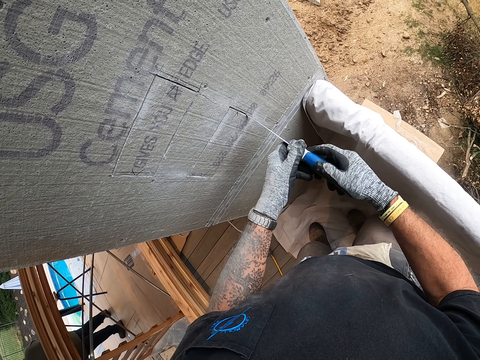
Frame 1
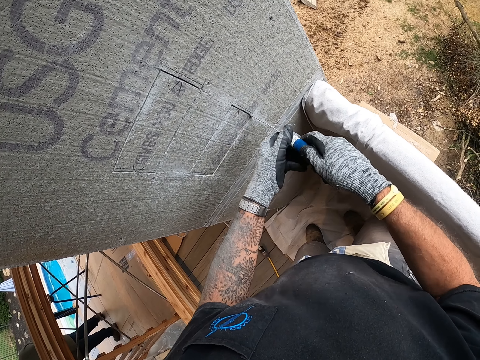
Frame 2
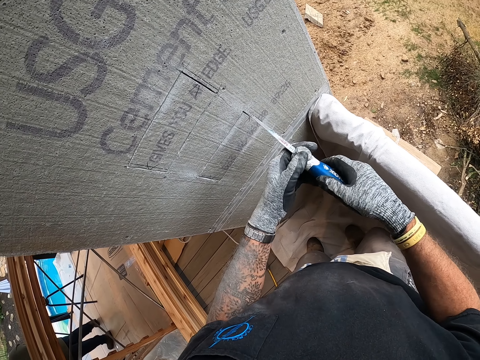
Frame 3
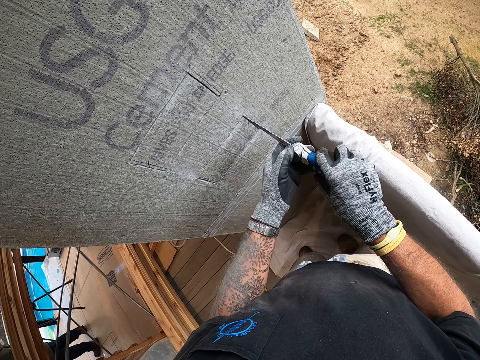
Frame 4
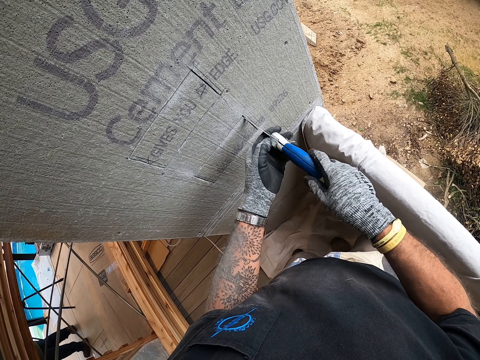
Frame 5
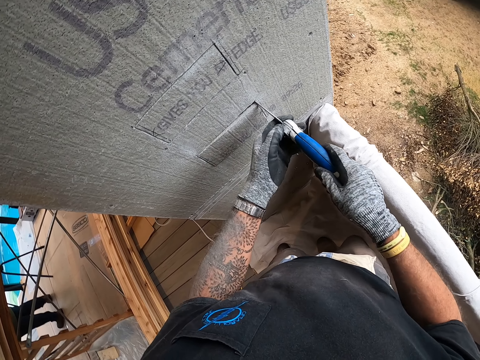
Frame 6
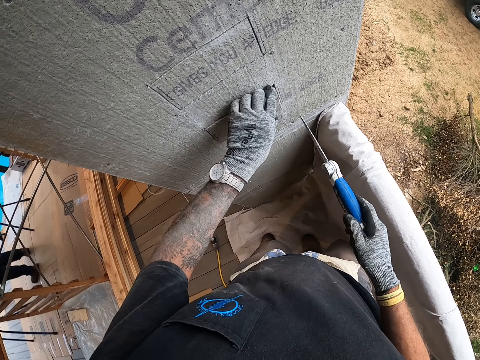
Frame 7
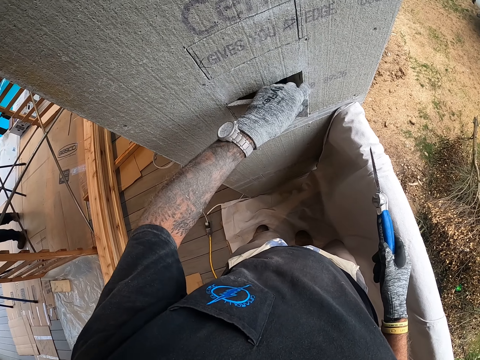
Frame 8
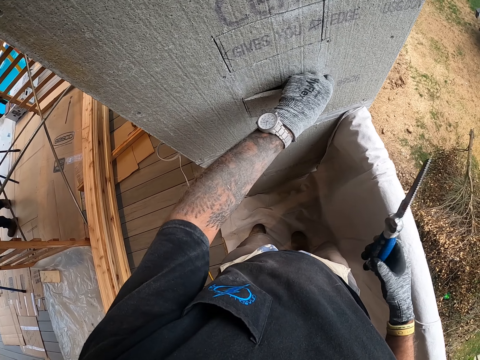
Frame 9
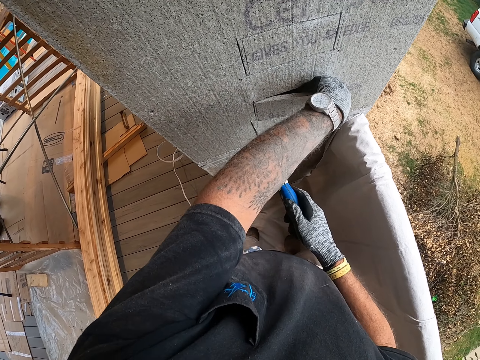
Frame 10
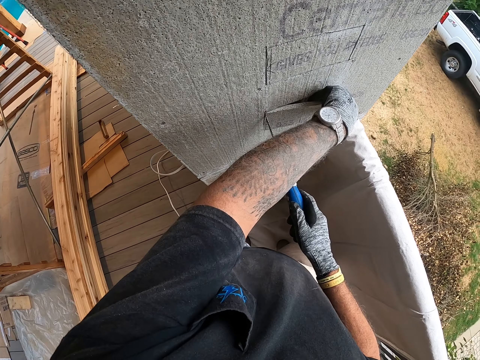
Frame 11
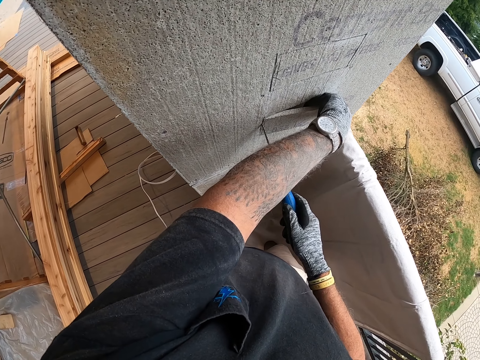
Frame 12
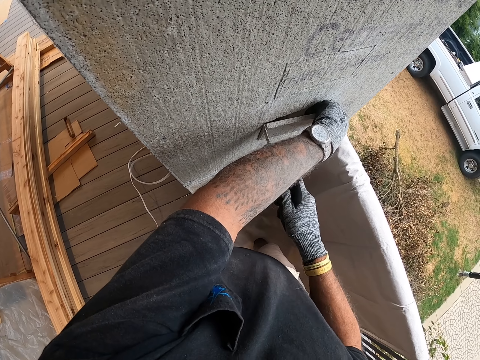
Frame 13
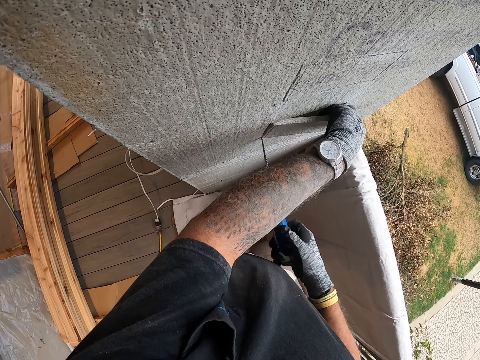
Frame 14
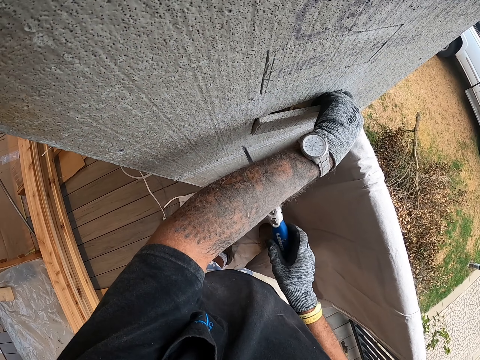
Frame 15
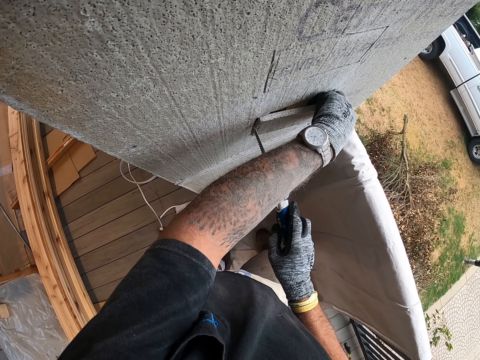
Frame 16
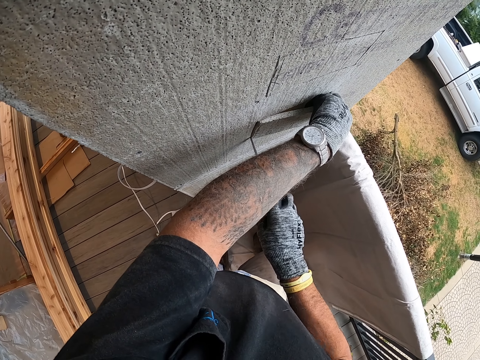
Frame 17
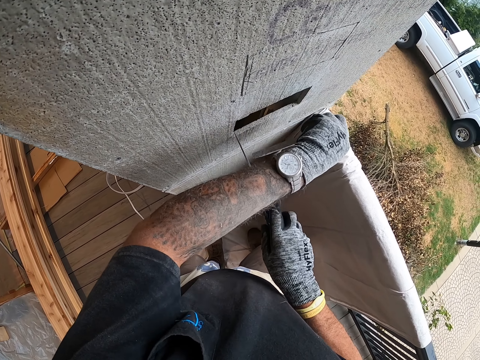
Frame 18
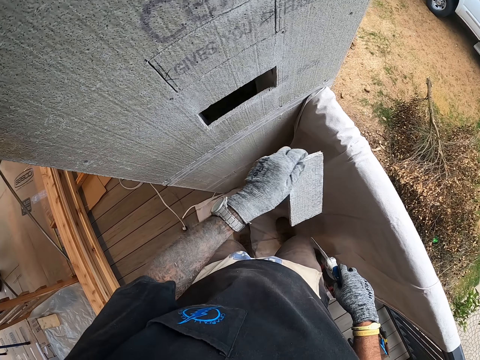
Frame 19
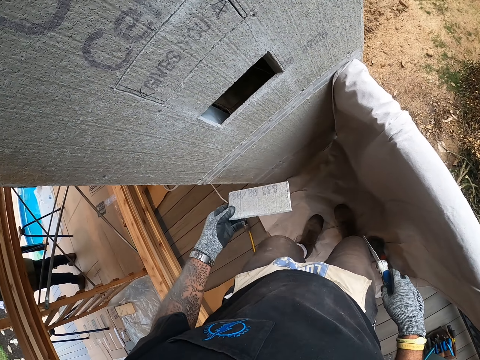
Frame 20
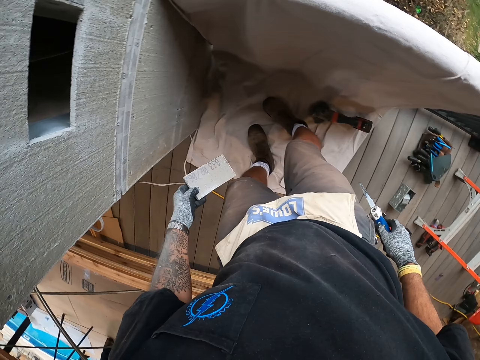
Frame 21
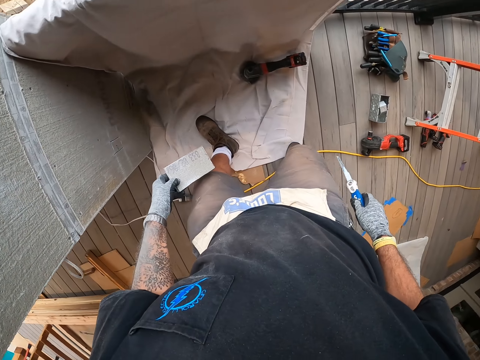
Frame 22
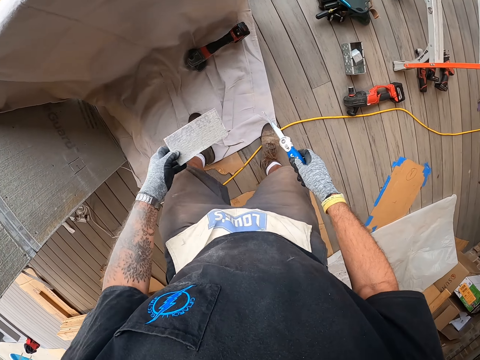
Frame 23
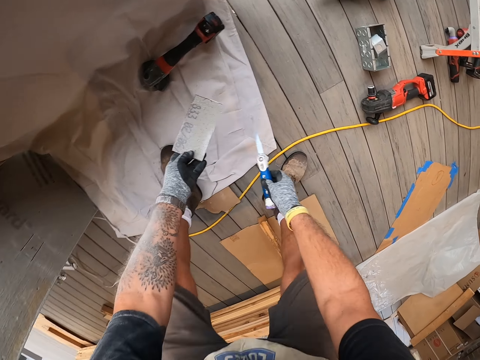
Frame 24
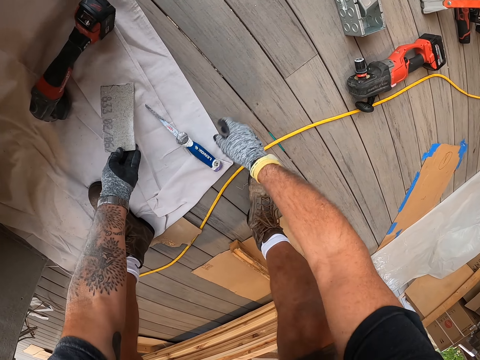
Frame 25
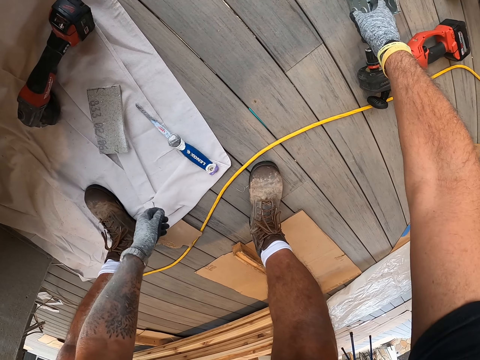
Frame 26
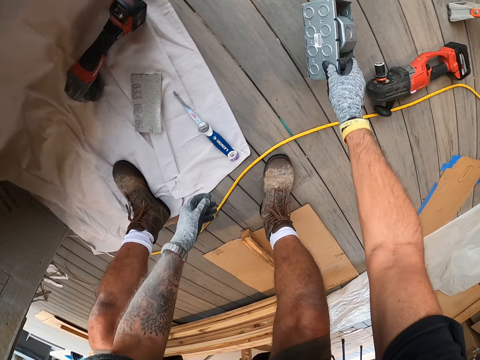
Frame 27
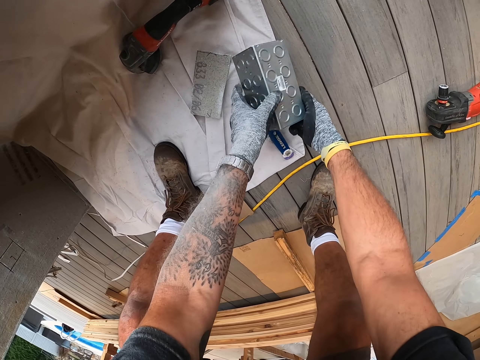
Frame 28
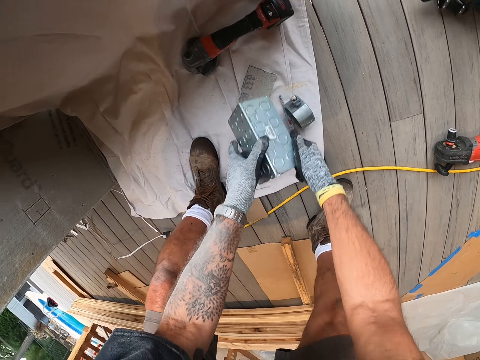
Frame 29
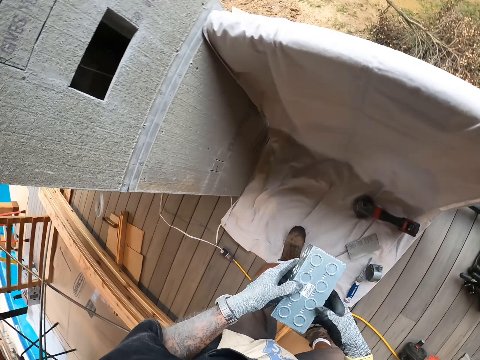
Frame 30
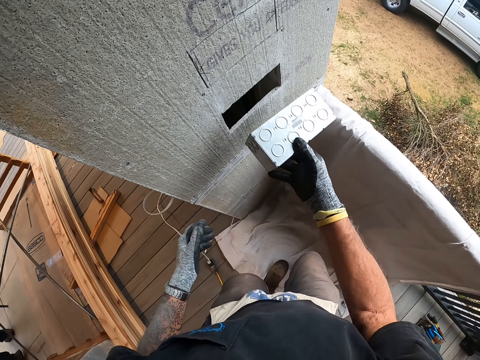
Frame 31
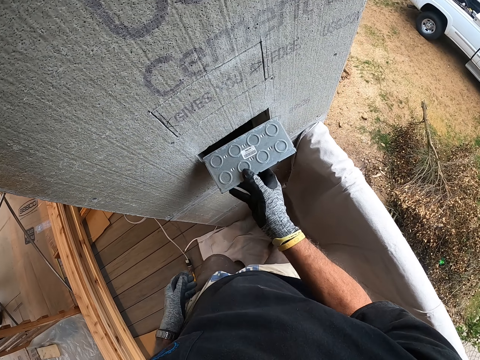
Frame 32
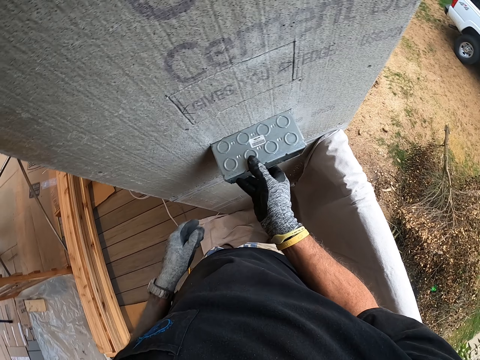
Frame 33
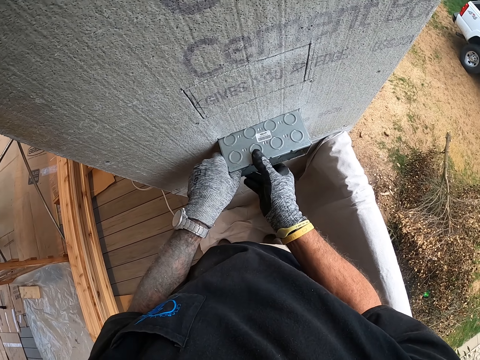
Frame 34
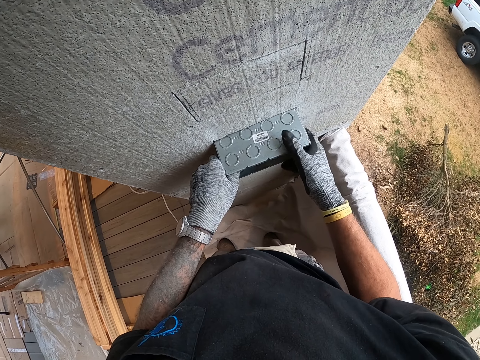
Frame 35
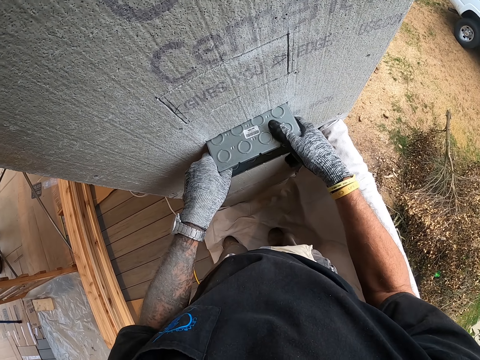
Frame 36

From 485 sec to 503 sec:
The camera wearer removes a piece of block. They place the folding saw on the floor and place the piece of block on the floor. They pick the switch box from the floor and fix the switch box in the wall.

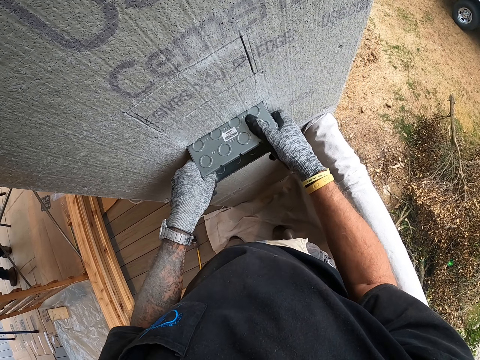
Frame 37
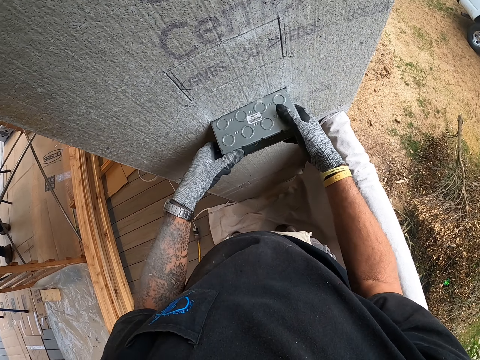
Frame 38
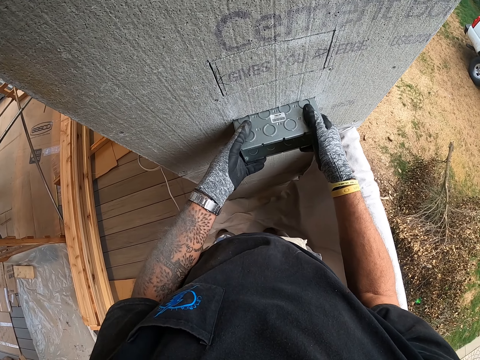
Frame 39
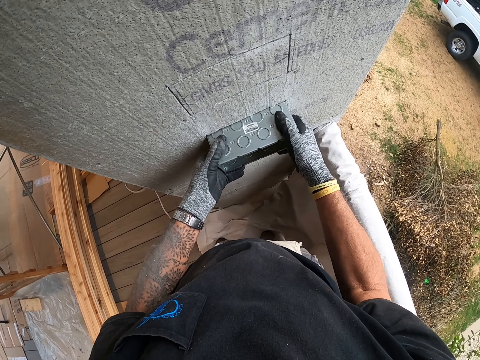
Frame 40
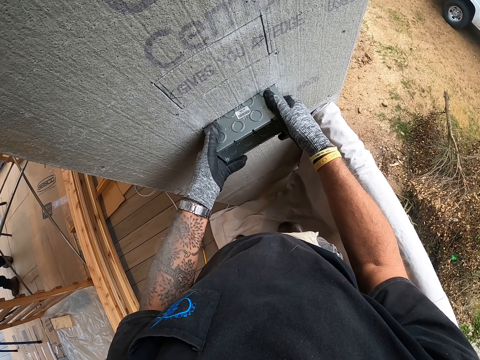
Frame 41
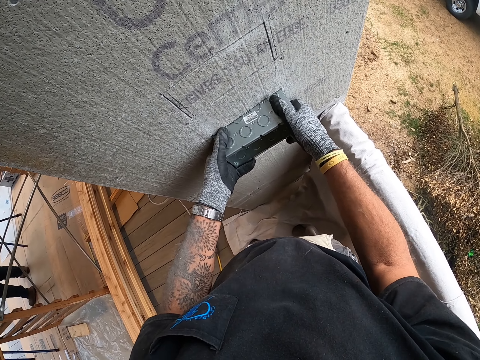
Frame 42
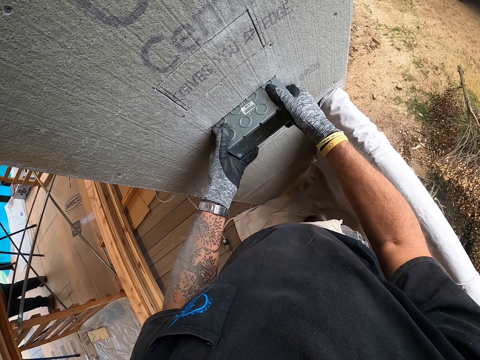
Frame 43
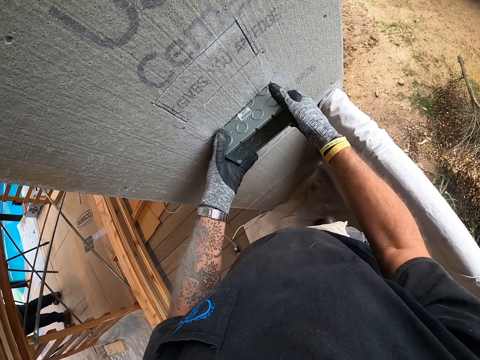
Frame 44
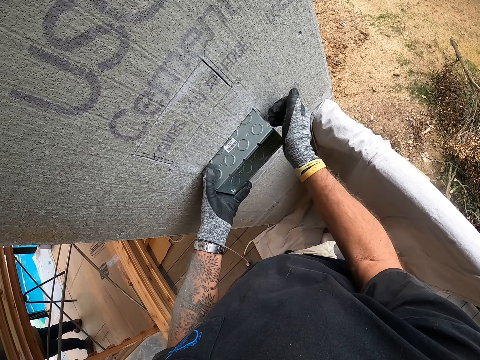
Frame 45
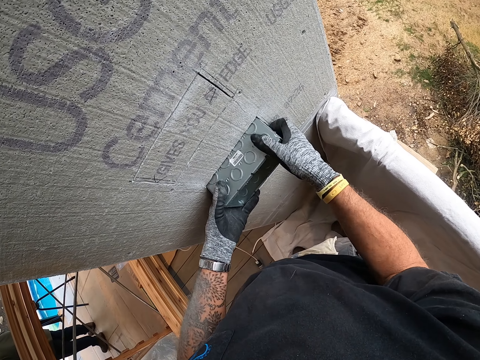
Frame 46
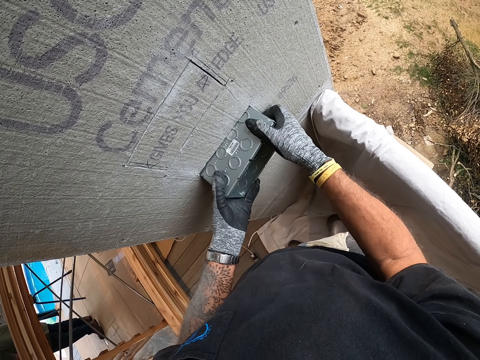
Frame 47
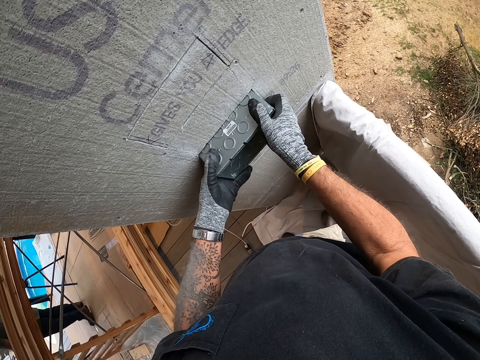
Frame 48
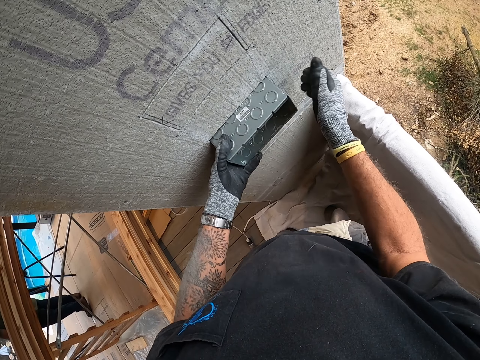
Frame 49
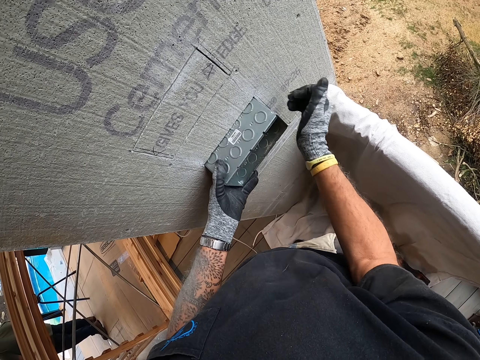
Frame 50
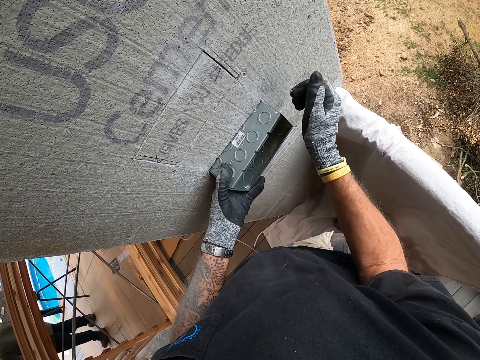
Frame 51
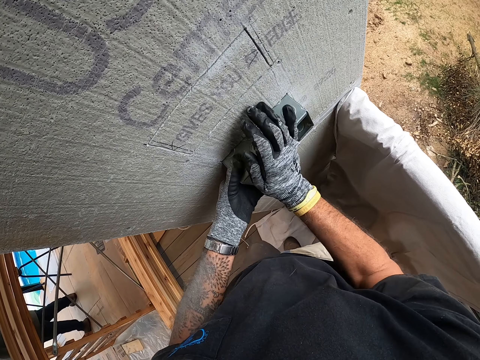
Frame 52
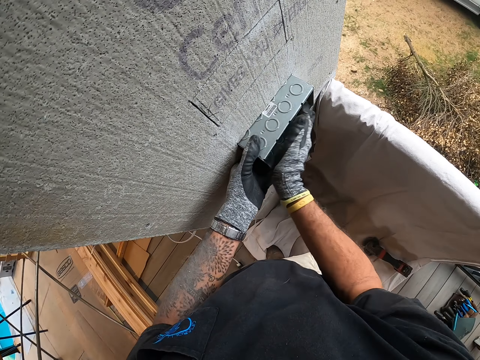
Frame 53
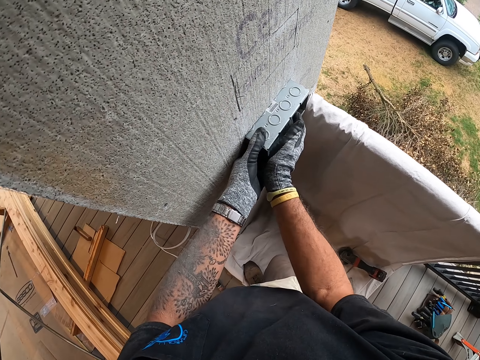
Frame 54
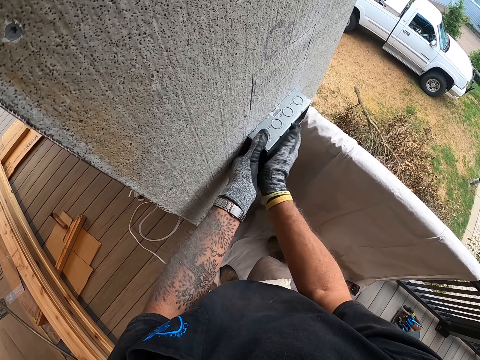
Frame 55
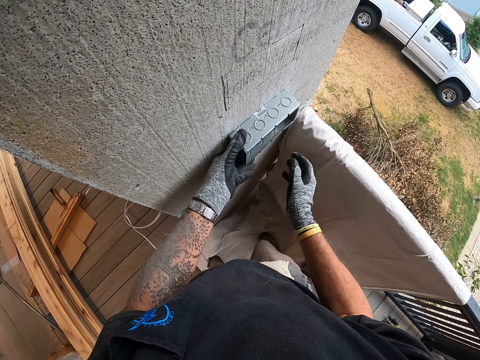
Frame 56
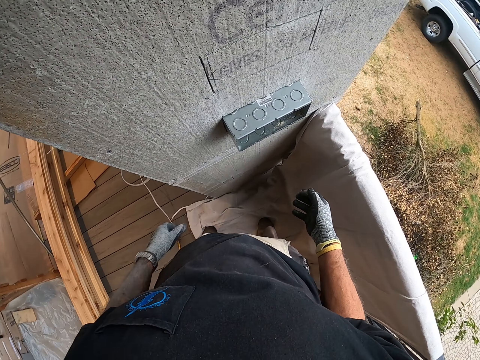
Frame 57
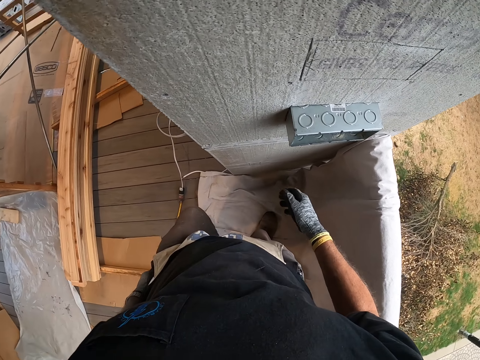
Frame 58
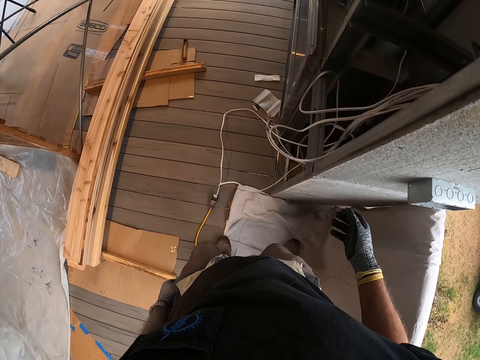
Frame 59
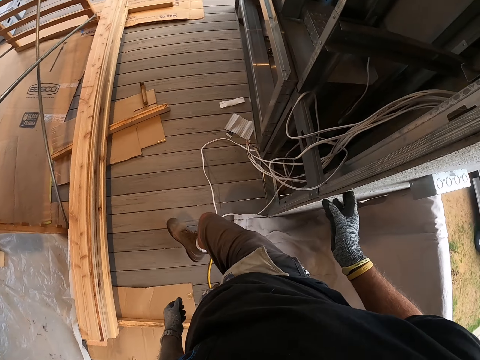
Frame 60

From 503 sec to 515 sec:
The camera wearer walks in the site.
